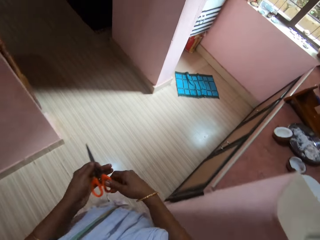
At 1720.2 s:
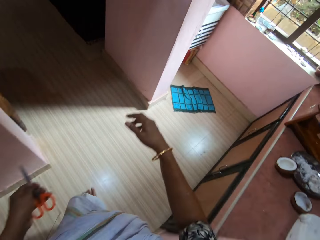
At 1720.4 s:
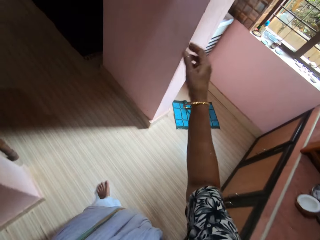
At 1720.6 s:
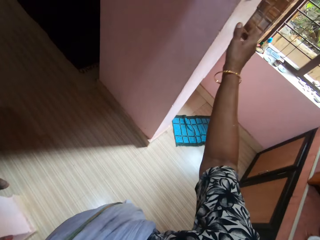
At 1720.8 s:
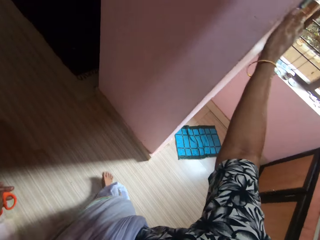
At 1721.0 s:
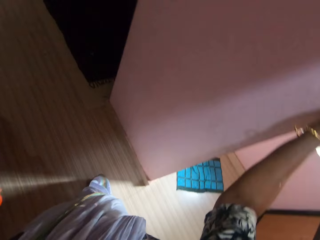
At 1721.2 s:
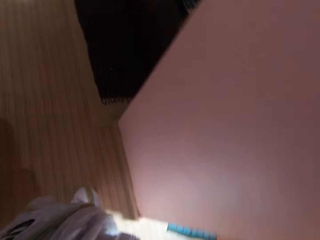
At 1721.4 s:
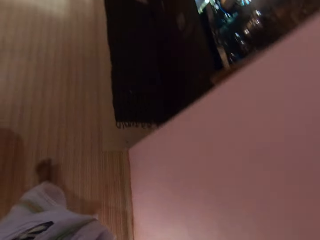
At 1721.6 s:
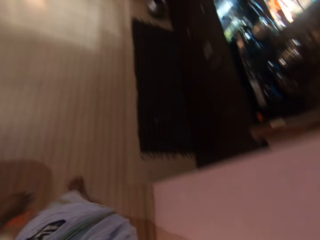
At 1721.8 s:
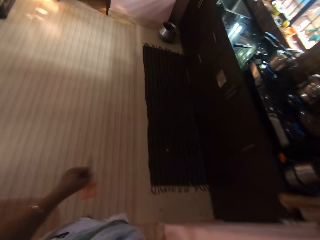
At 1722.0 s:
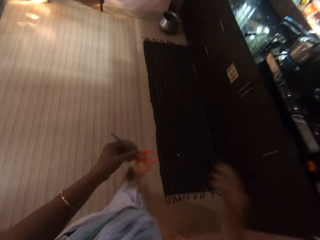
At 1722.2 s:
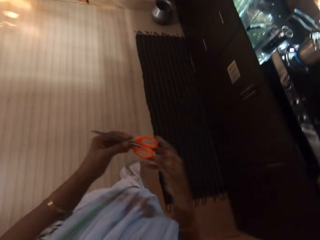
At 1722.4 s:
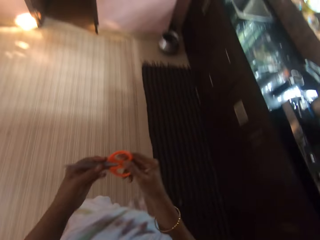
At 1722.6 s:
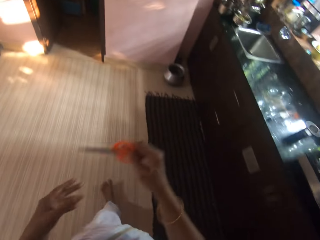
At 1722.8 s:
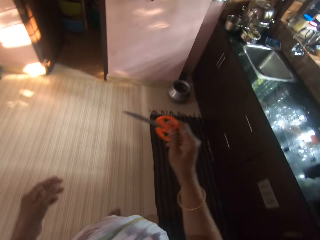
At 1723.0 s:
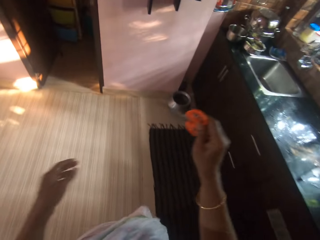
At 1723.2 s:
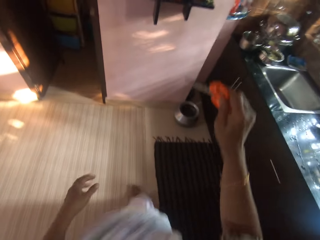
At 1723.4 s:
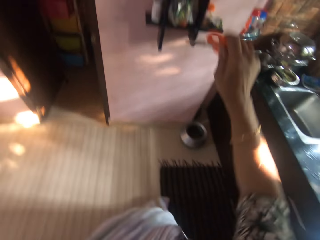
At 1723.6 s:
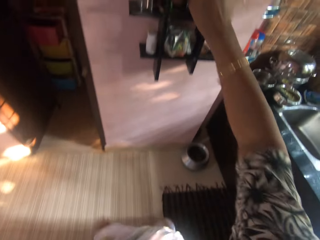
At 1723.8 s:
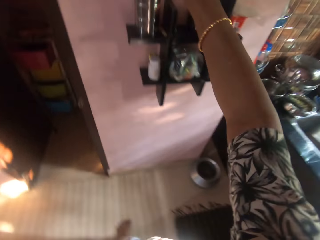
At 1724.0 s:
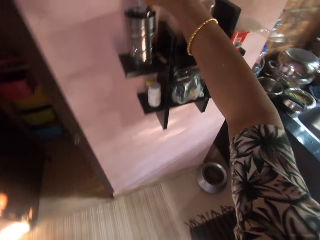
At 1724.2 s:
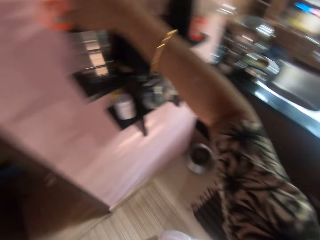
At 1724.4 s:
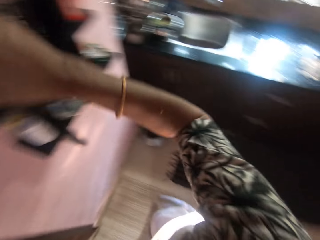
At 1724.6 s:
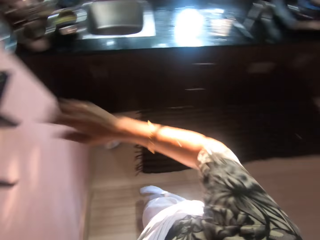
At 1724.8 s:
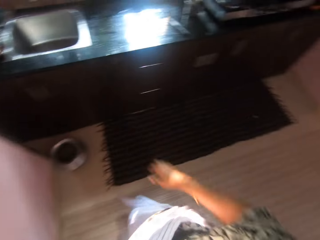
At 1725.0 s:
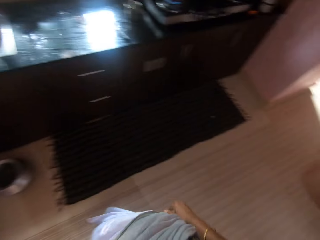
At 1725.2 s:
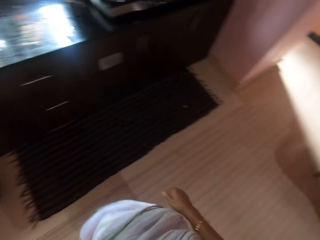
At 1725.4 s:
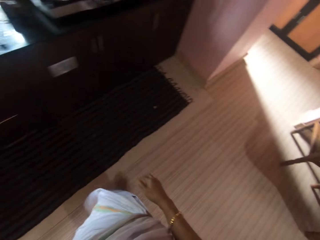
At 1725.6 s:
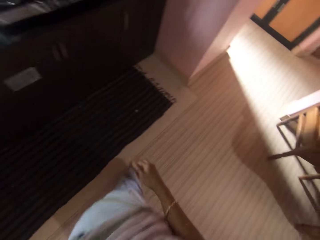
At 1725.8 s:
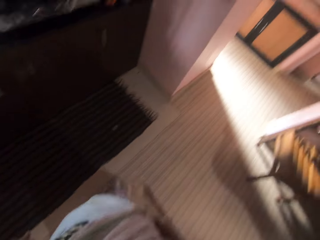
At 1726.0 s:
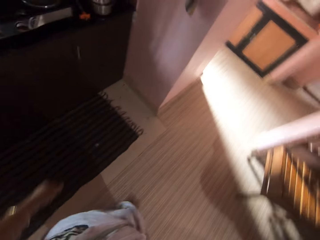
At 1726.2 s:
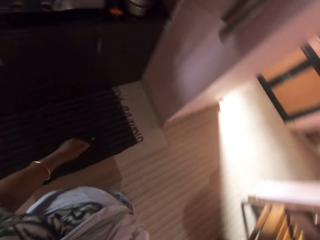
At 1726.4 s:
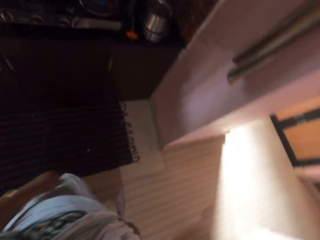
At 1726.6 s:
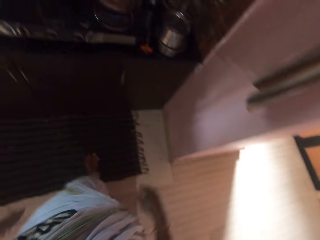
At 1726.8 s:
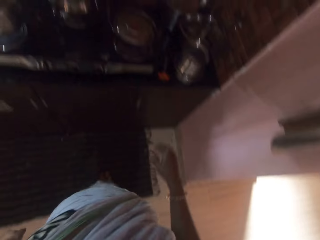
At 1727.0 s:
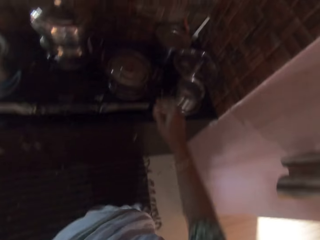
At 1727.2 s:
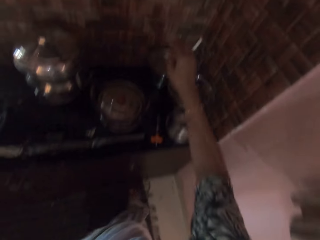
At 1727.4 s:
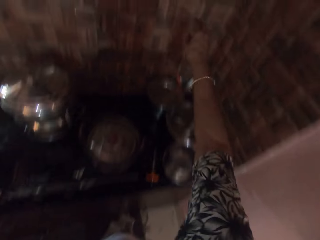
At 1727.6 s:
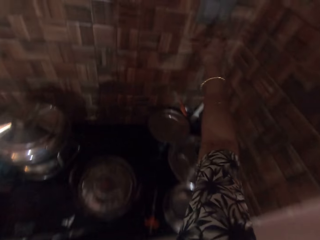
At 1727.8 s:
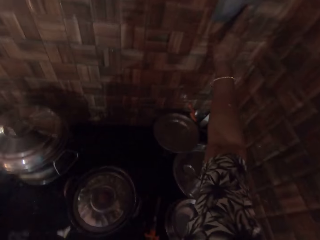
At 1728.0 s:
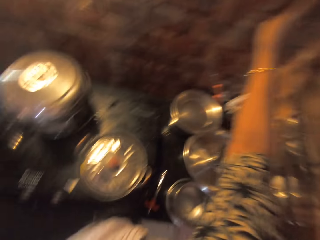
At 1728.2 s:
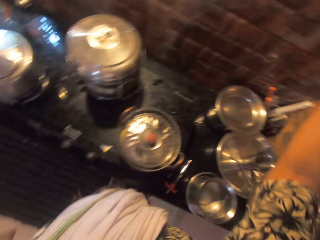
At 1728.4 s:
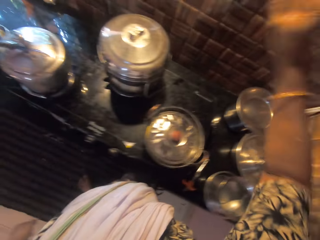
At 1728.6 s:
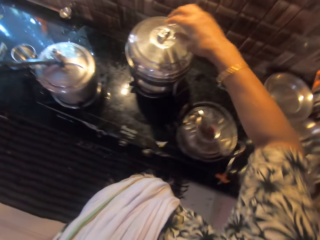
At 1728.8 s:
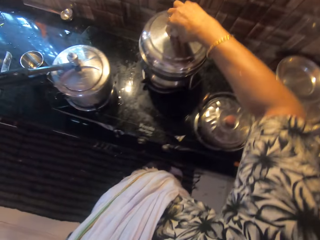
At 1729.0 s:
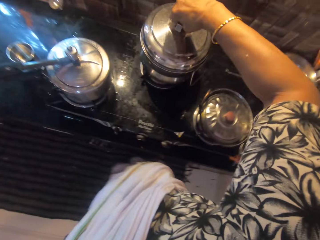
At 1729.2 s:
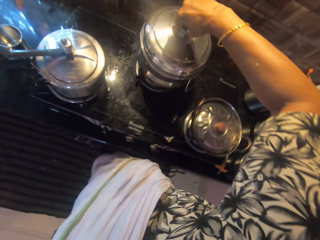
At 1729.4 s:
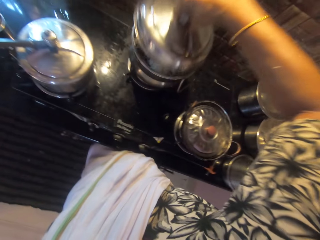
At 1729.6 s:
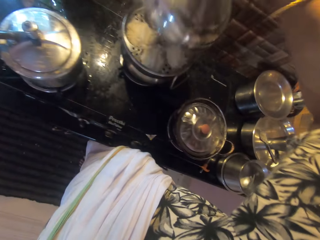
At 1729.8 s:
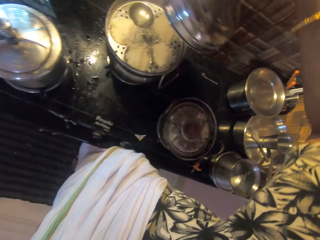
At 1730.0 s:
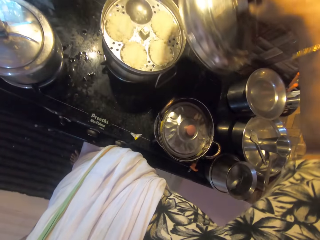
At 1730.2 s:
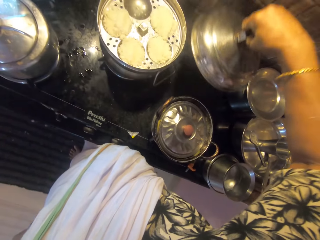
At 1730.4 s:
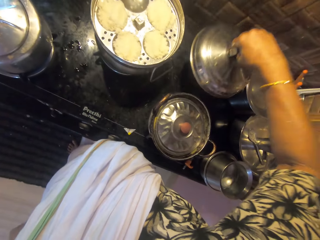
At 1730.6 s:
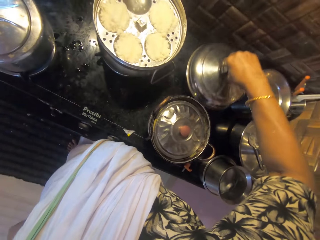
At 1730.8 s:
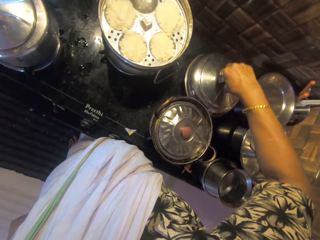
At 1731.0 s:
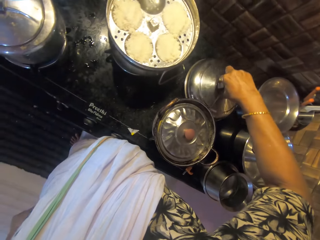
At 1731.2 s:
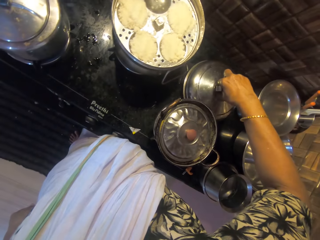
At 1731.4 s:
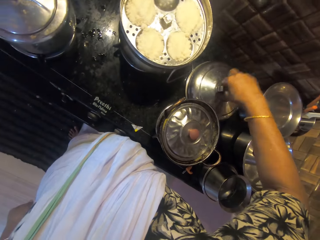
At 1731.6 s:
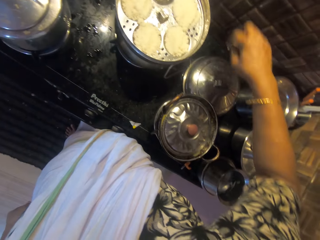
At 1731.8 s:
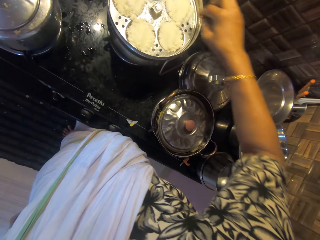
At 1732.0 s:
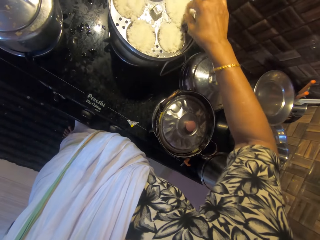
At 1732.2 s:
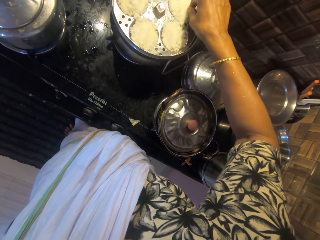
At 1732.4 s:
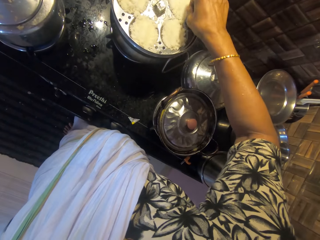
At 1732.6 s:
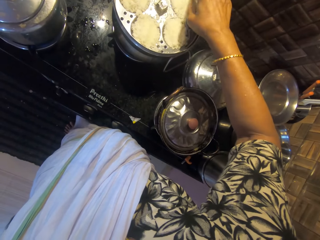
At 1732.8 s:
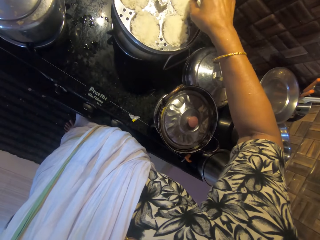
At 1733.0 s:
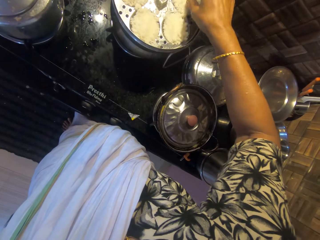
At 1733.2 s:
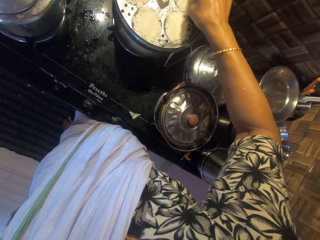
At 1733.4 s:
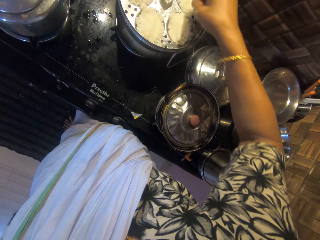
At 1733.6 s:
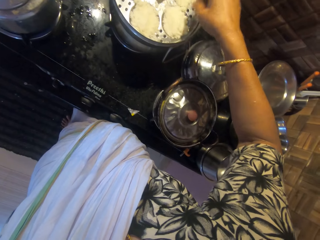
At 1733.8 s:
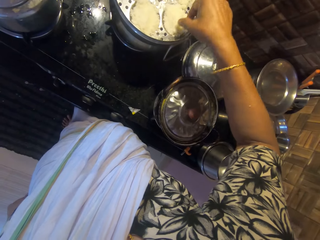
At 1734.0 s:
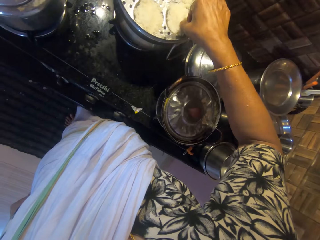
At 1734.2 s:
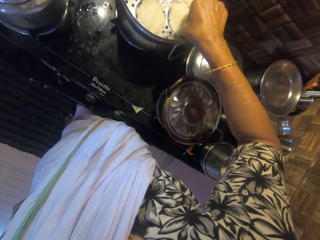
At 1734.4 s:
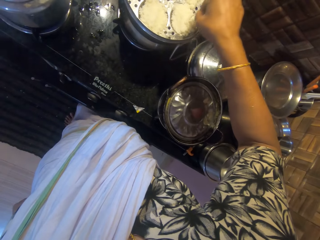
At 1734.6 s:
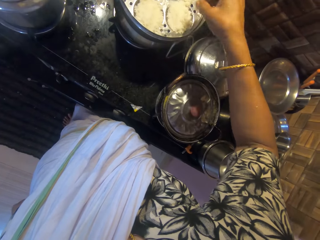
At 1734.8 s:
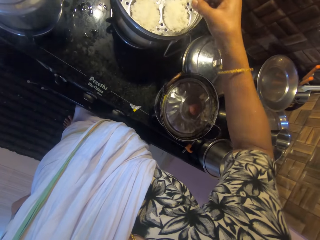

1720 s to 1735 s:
The camera wearer holds the scissors with the other hand. She touches a socket switch. She turns on a light on the wall with her right hand. She walks to the kitchen. She holds the scissors with the other hand. She drops the scissors on the shelf with her right hand. She turns on the light on the wall with her right hand. She opens a pot on a cooker with her right hand. She drops the cover of the pot on the cooker with her right hand. She picks some food from the pot on the cooker with her right hand.

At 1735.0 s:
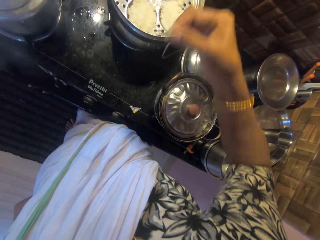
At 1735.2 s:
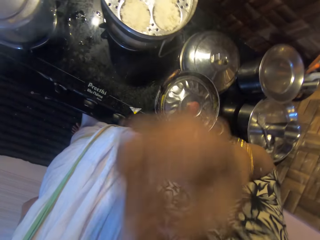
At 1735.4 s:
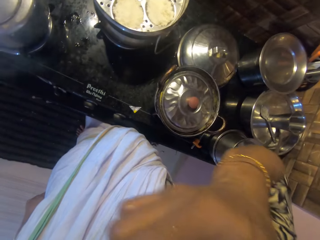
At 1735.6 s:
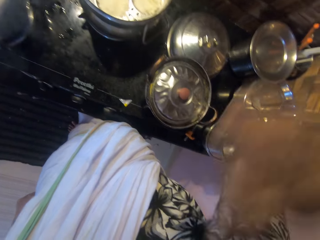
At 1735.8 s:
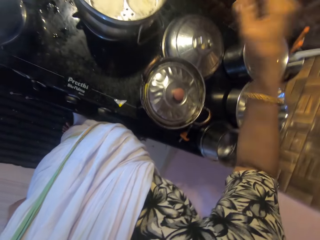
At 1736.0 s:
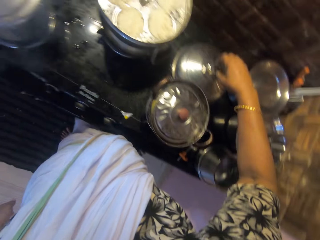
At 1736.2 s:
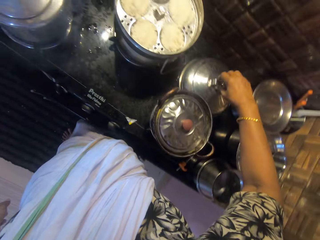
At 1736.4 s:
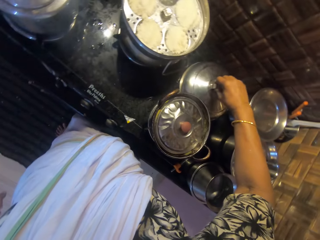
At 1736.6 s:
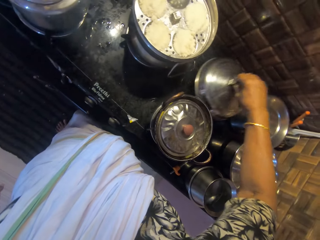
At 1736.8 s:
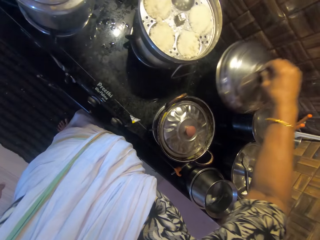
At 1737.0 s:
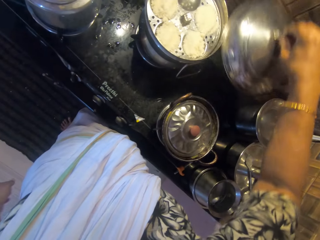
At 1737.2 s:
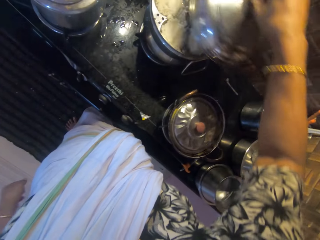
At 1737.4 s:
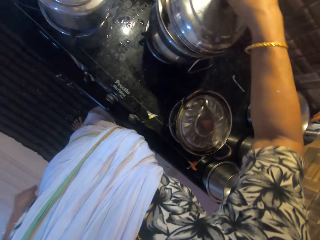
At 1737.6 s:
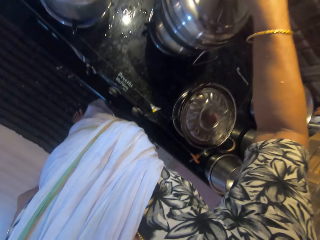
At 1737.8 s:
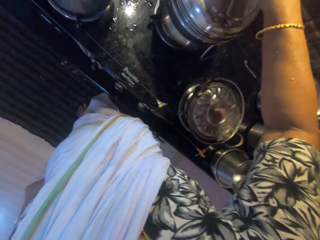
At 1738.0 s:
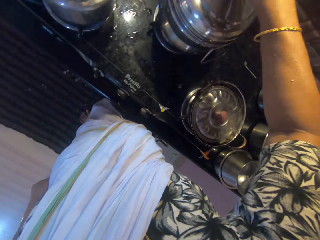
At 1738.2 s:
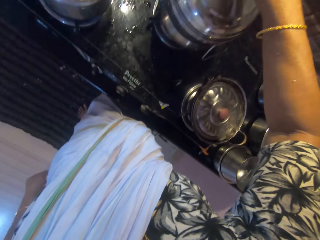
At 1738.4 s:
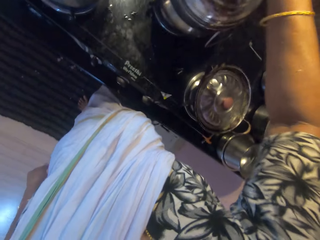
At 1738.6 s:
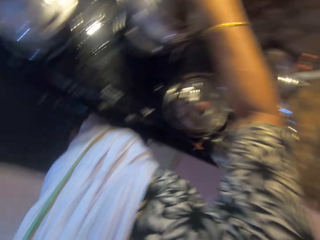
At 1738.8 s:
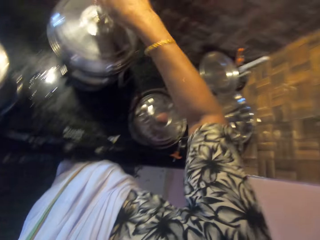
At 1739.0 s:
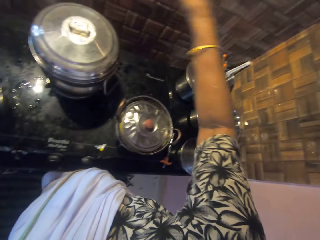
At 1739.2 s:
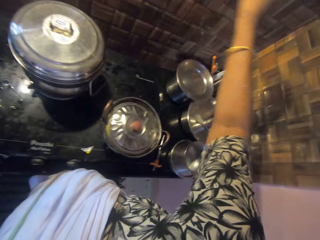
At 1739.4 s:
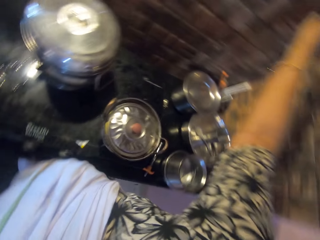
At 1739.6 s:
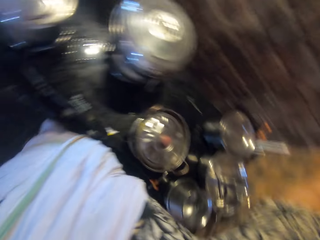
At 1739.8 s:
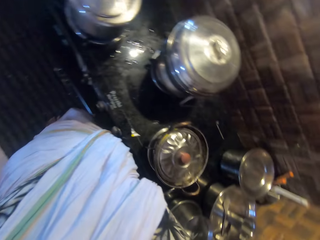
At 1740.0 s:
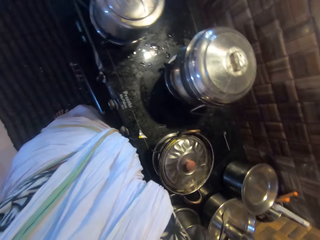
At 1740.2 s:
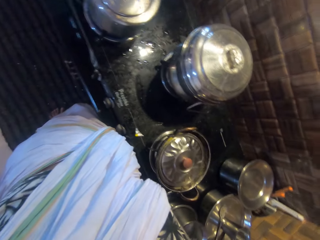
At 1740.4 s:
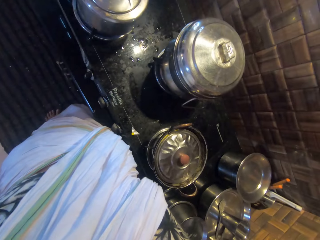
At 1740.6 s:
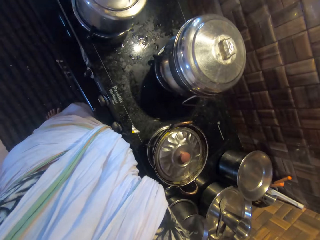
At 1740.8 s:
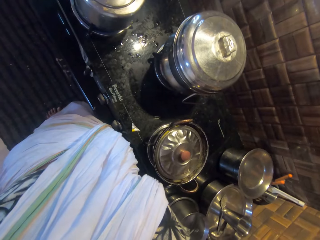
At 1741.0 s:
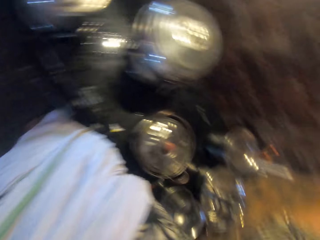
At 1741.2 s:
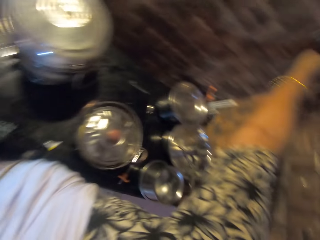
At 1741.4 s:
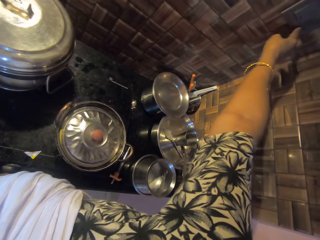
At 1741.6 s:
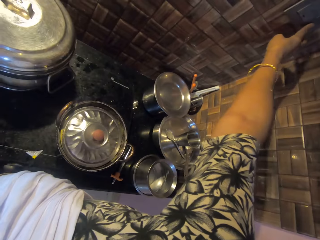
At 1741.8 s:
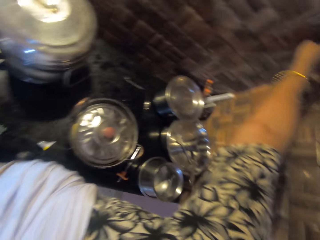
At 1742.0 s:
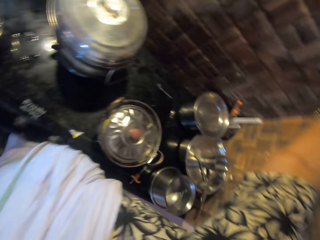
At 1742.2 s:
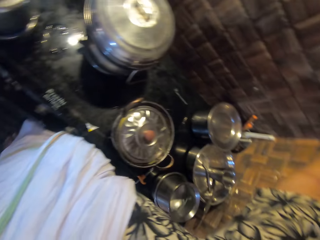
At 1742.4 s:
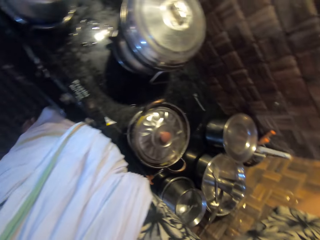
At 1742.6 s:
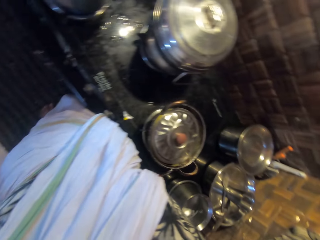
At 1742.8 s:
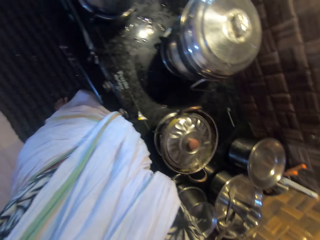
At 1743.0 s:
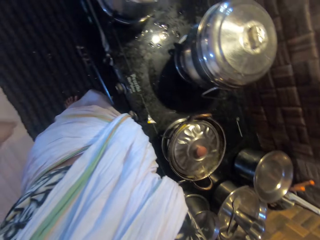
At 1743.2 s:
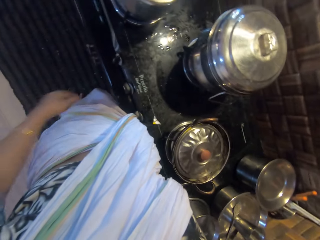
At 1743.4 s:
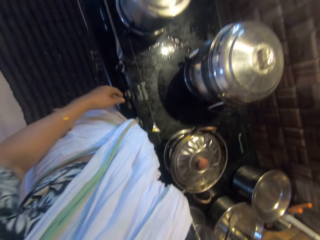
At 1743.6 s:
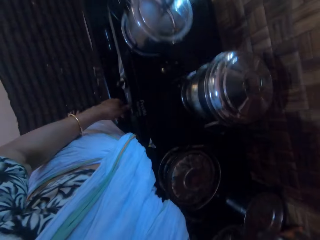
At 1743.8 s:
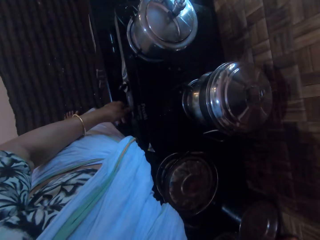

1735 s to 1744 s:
The camera wearer puts the food into her mouth with her right hand. She eats the food. She picks the cover of the pot from the cooker with her right hand. She covers the pot on the cooker with her right hand. She turns off the light on the wall with her right hand. She moves a hand on a socket.
